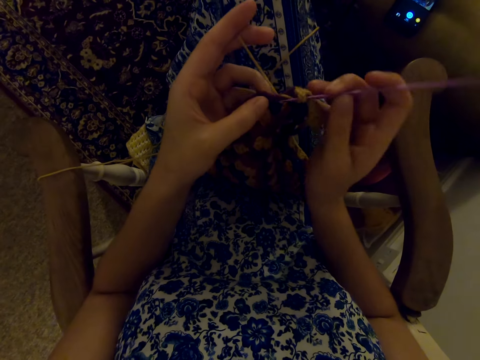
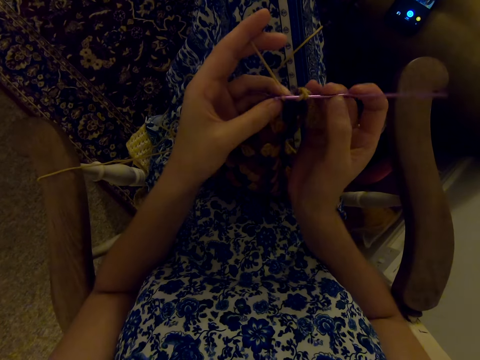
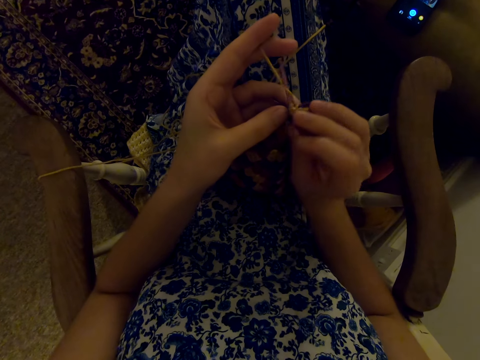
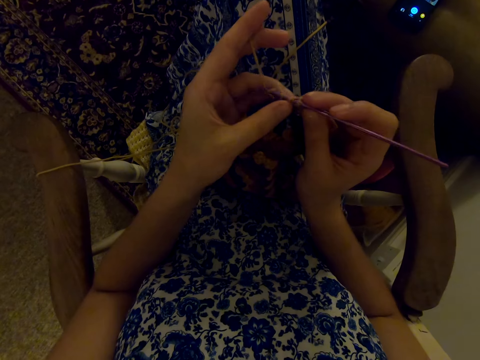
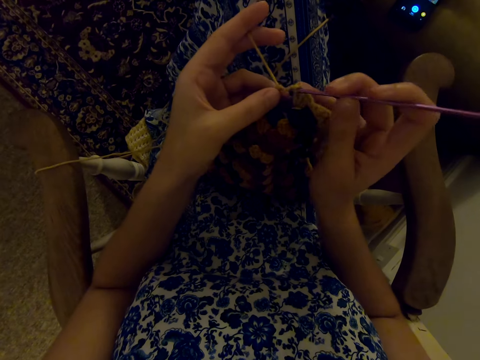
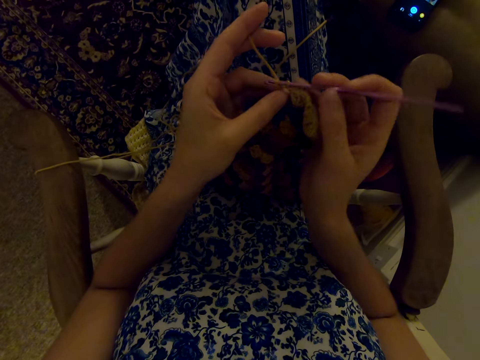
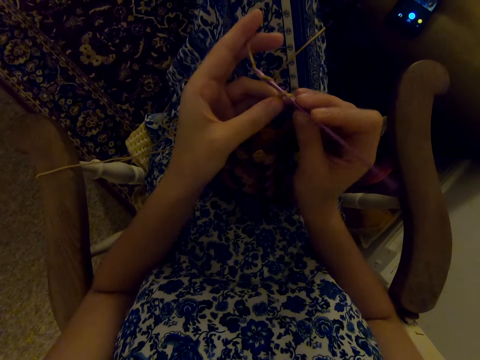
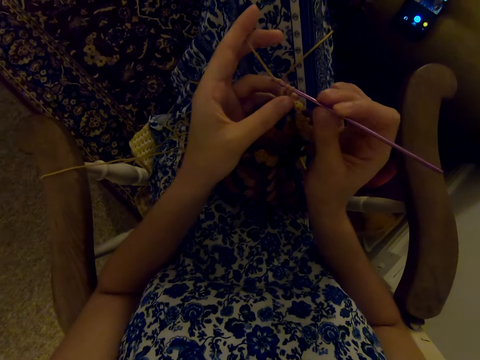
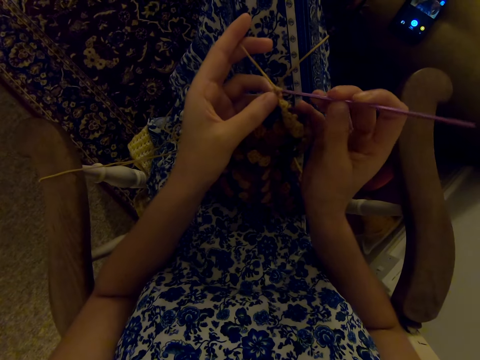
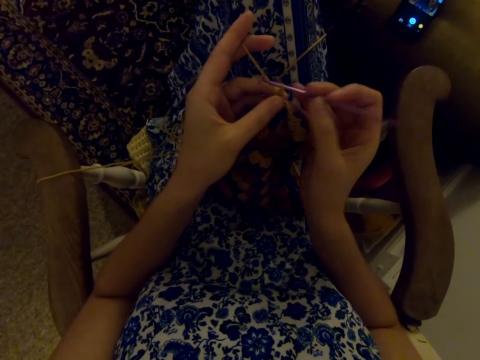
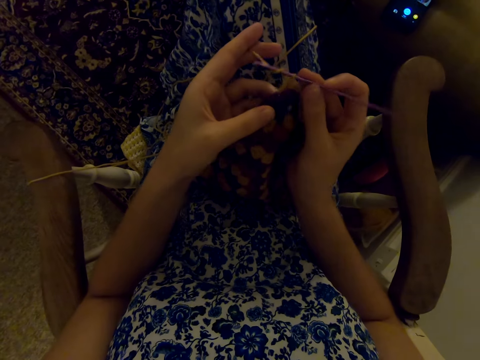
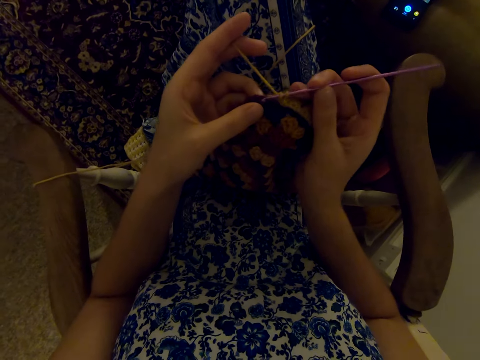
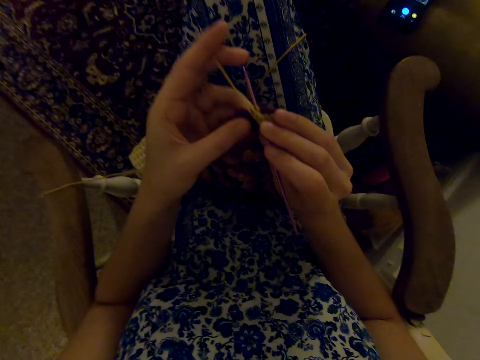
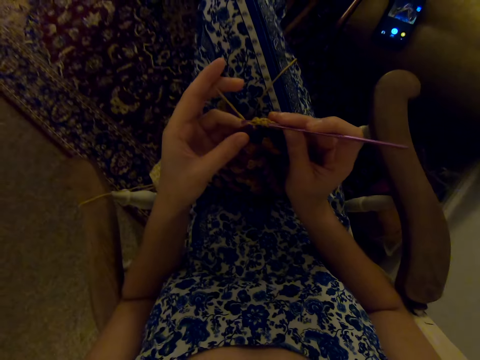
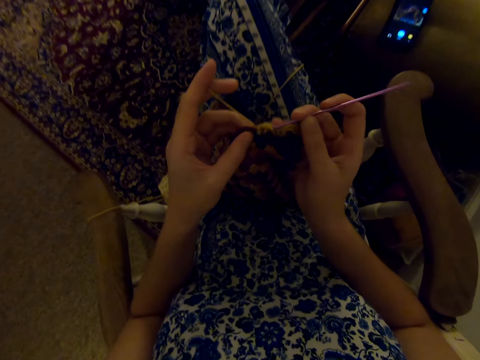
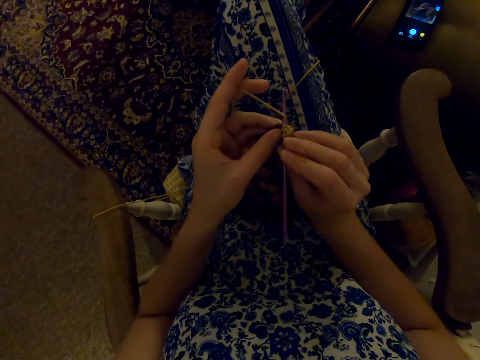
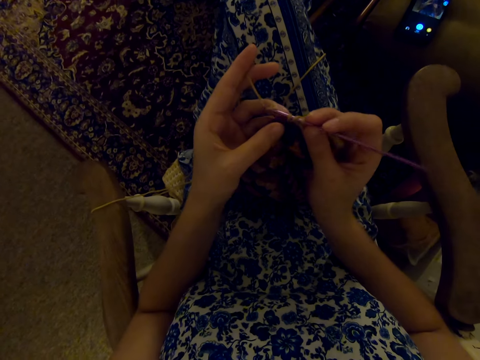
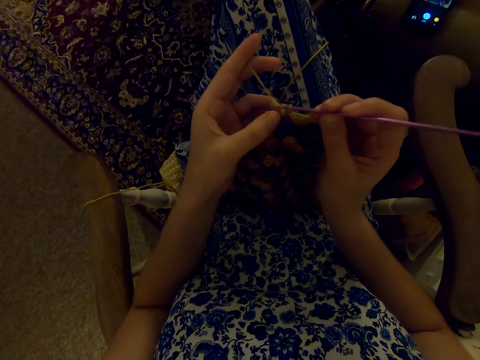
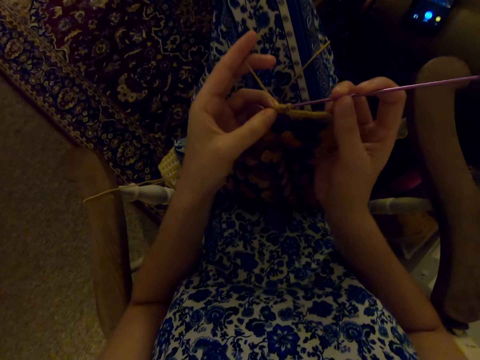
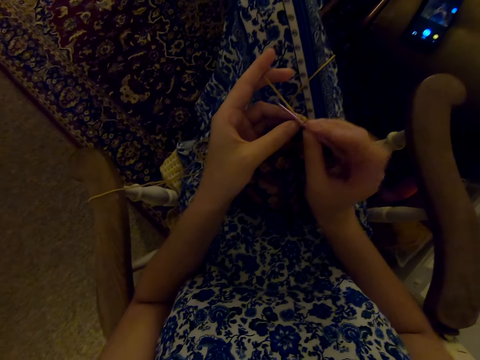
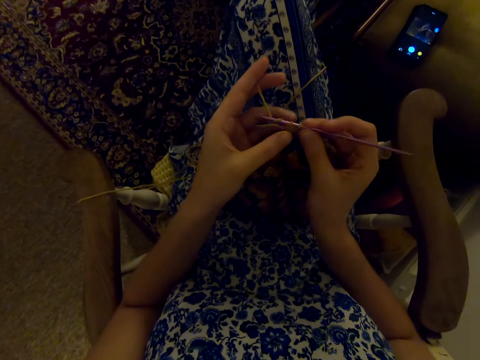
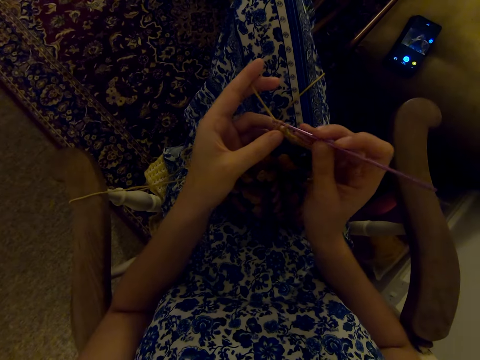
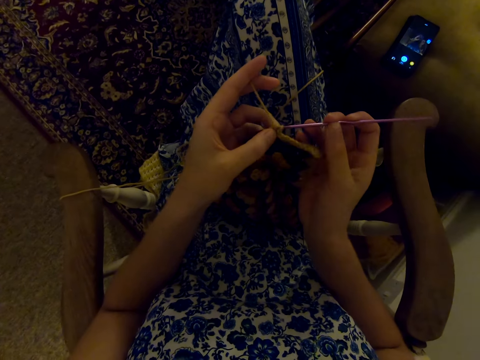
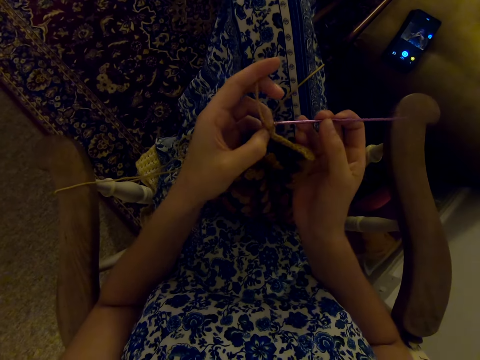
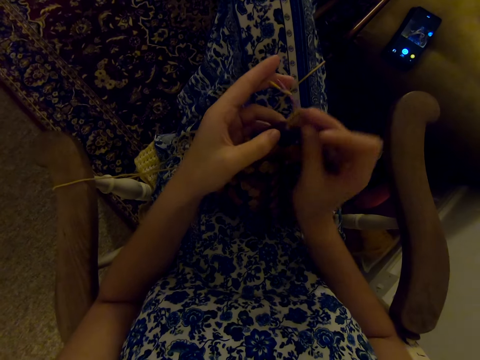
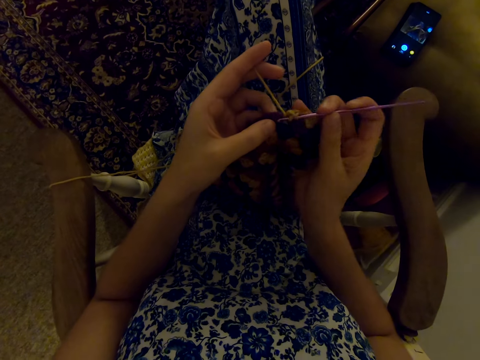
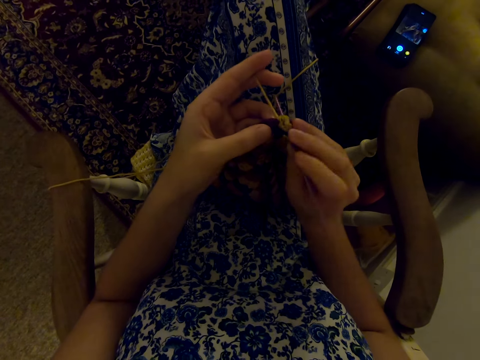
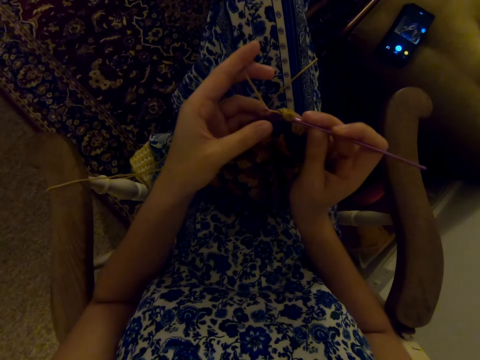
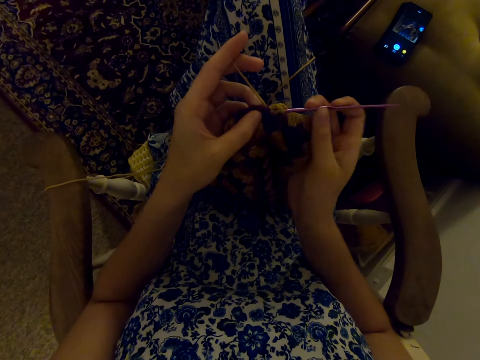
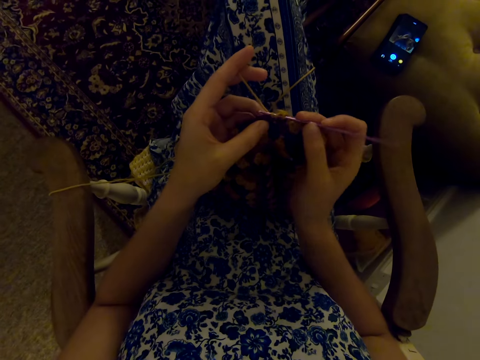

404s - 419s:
The camera wearer knits.

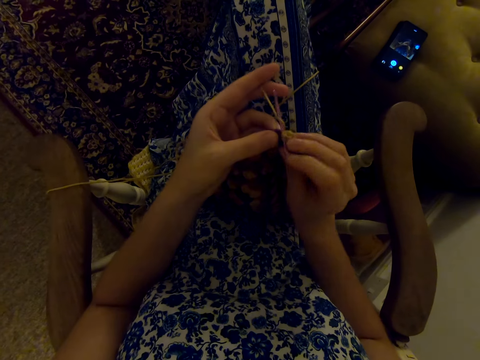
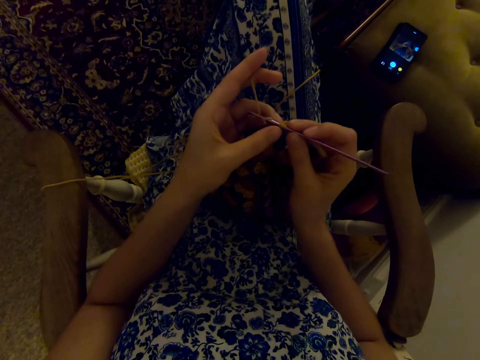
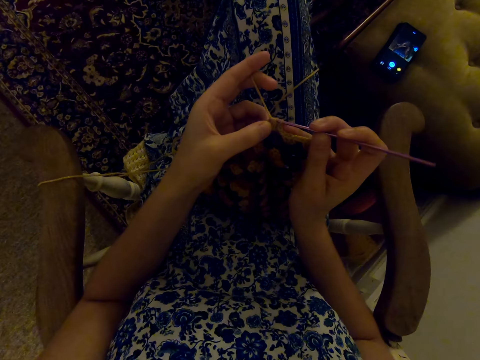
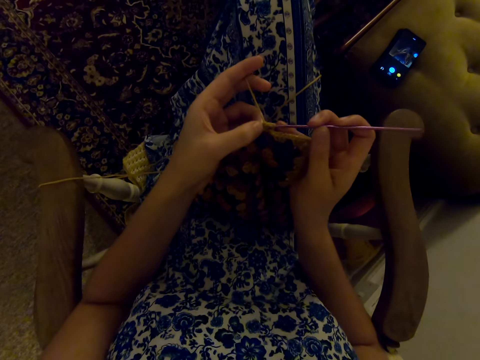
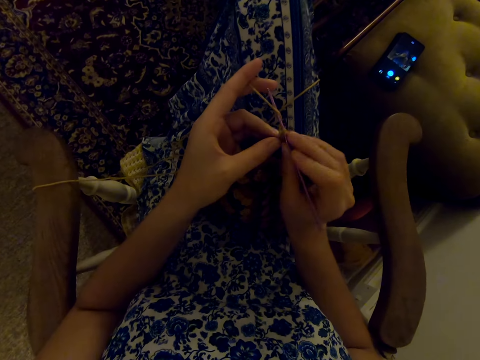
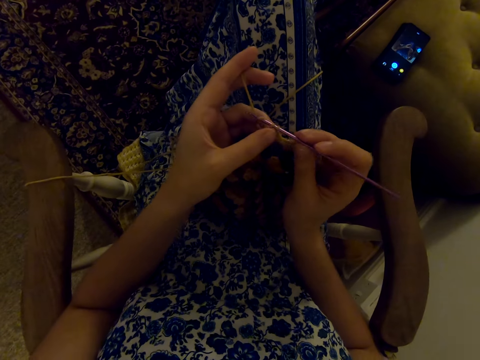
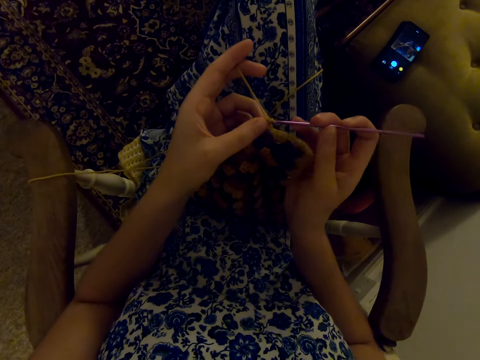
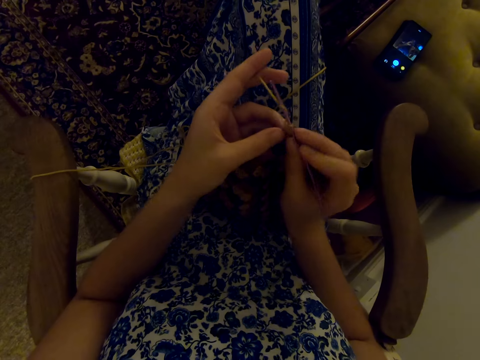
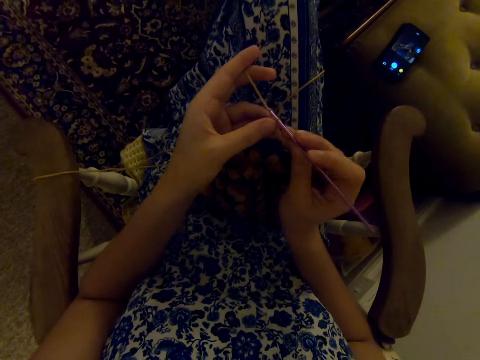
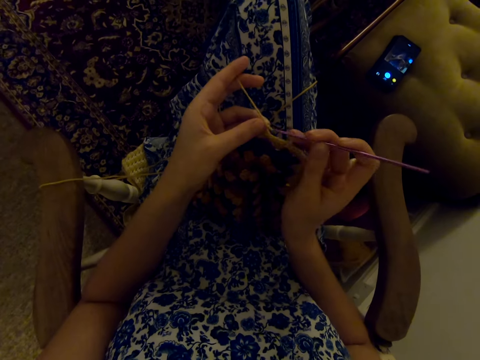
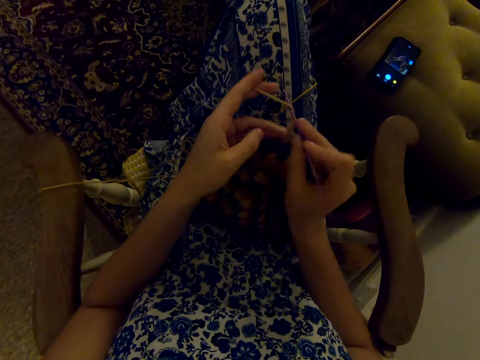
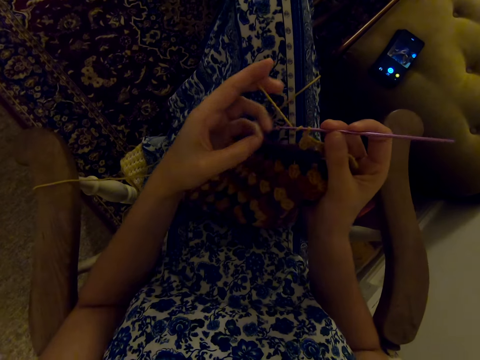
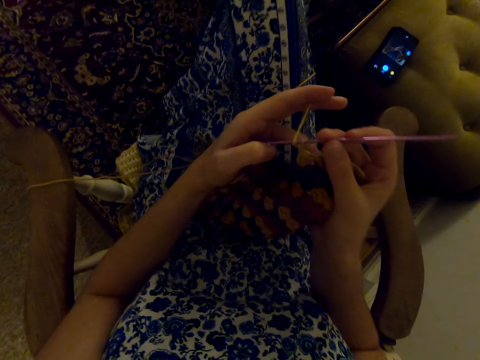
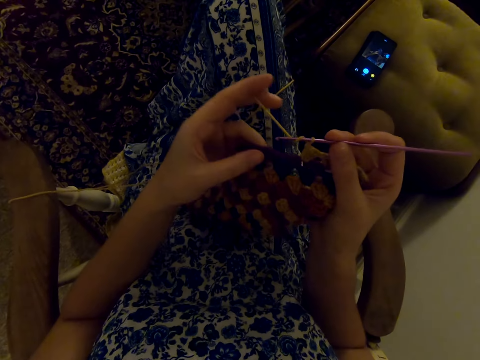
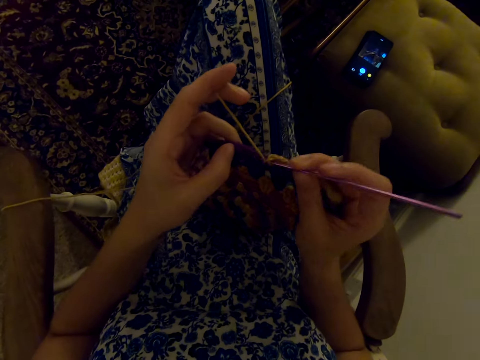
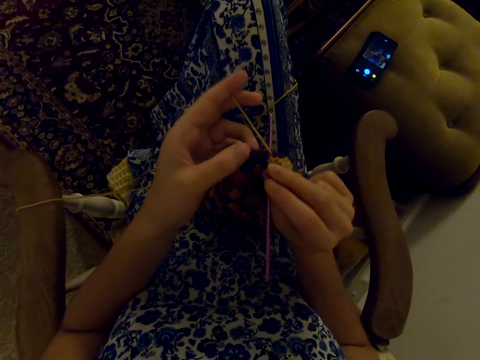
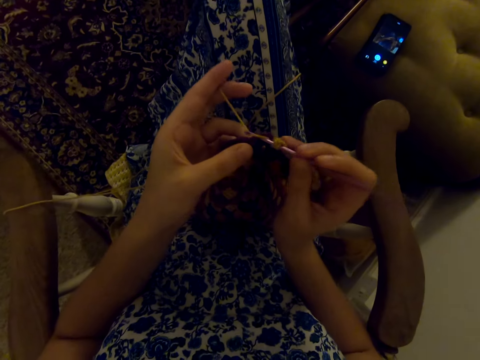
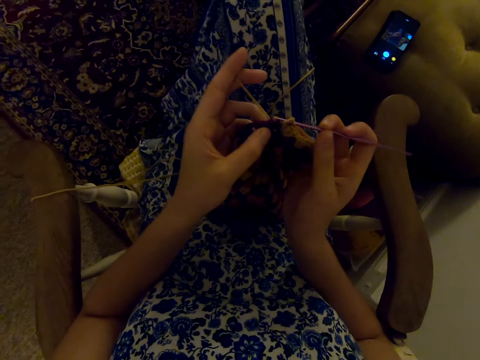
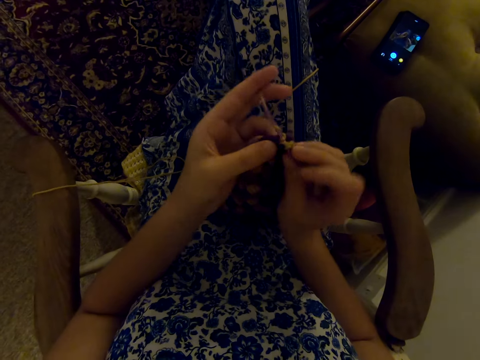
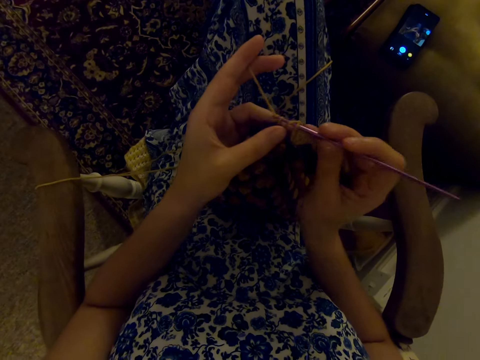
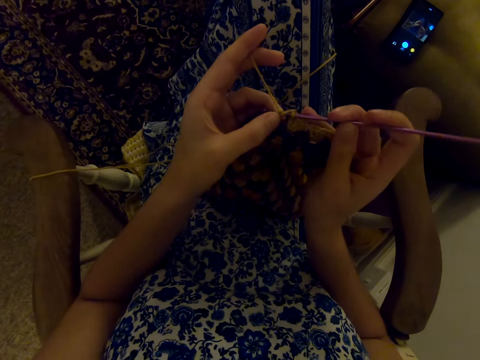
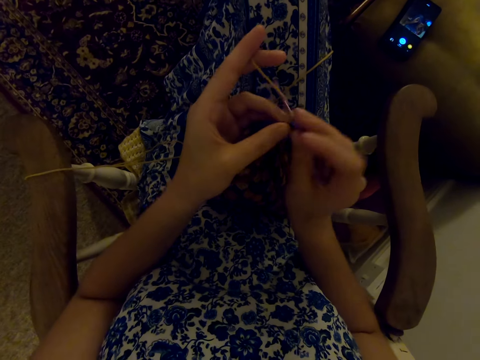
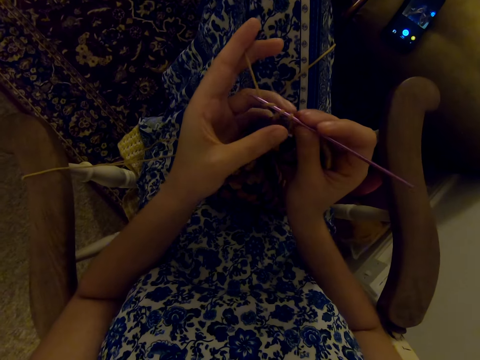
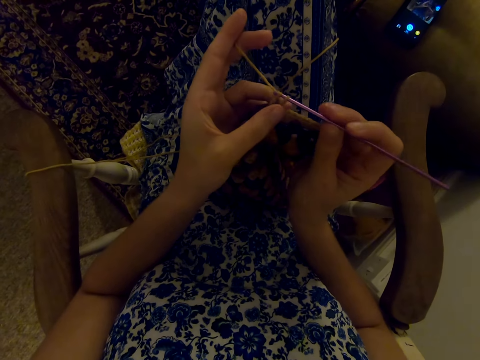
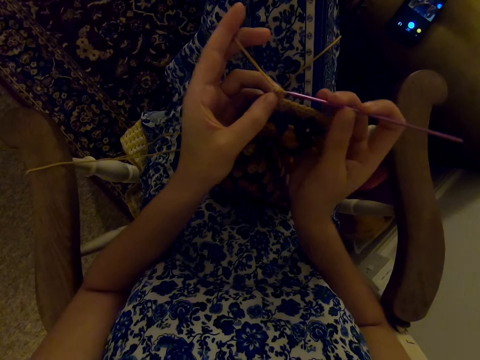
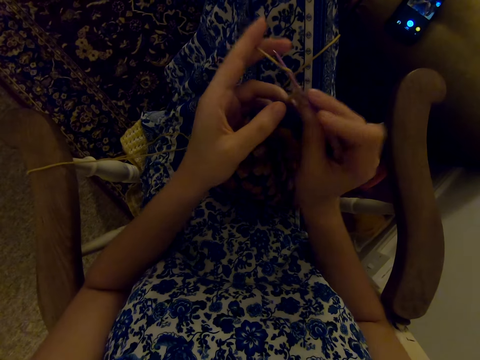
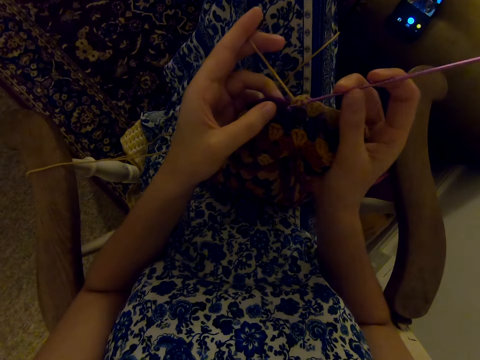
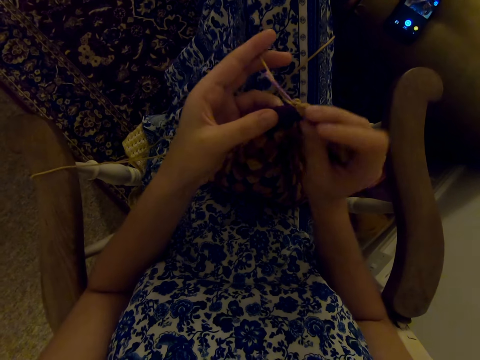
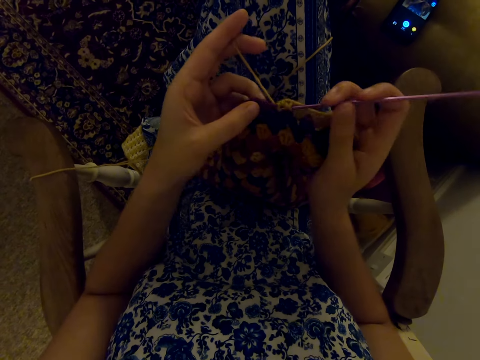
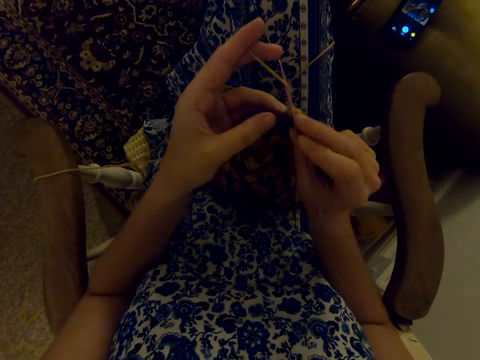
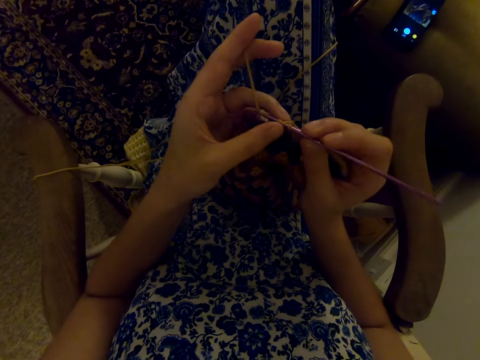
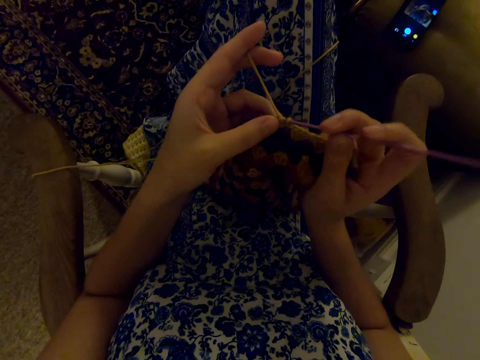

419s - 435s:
The camera wearer interacts with a man. They knit.
